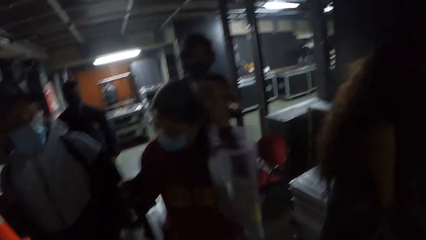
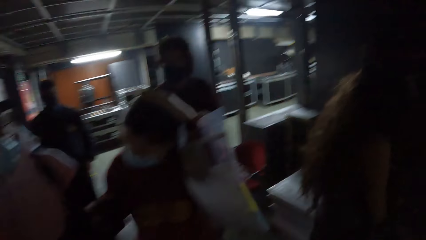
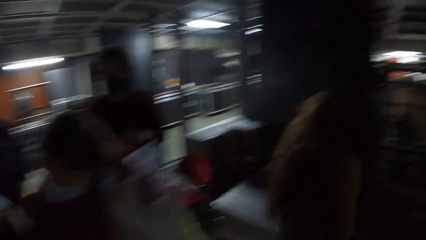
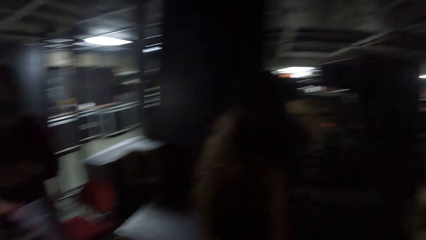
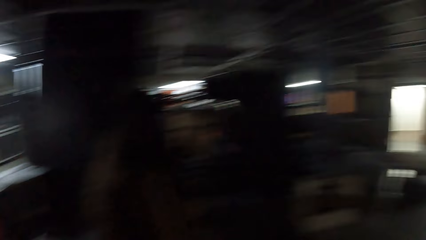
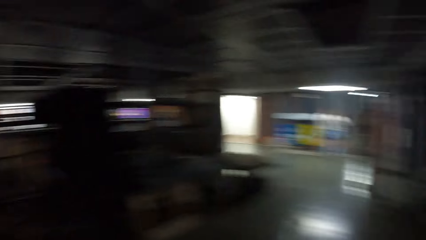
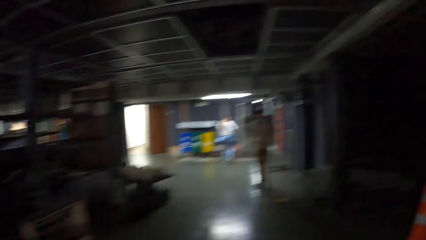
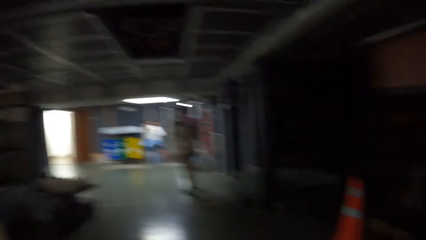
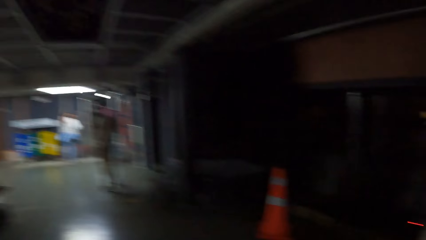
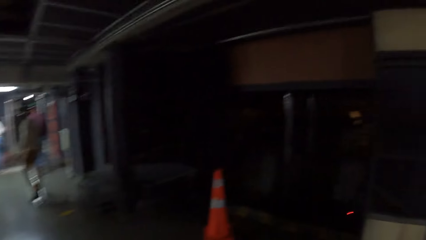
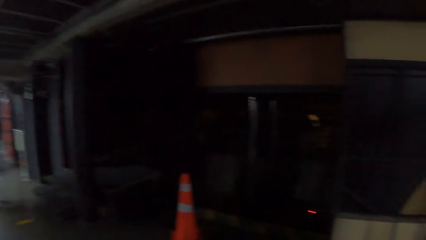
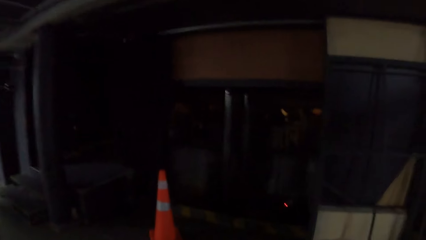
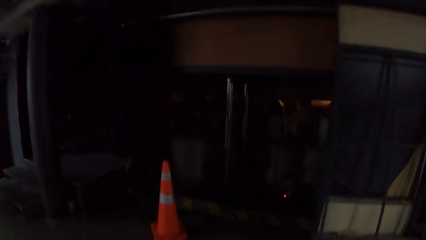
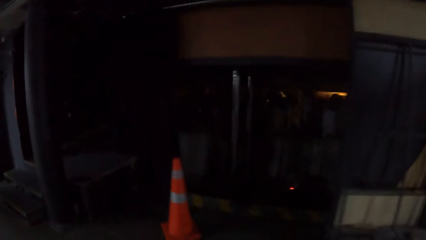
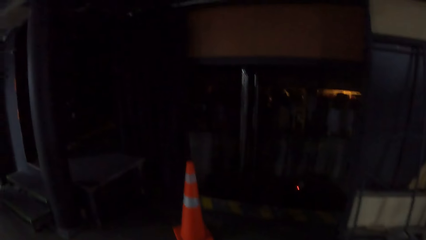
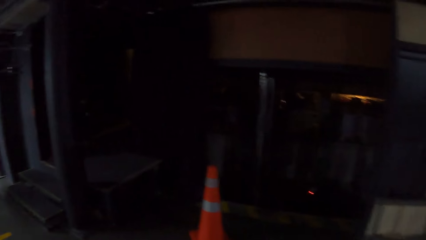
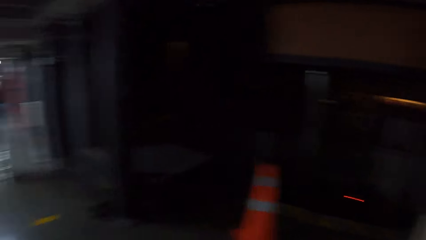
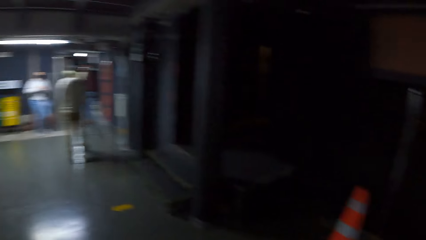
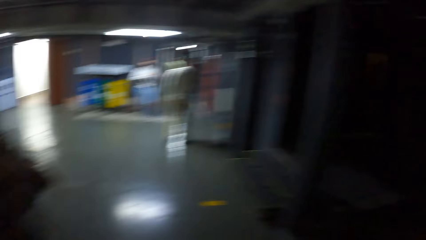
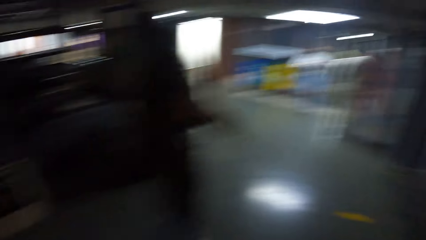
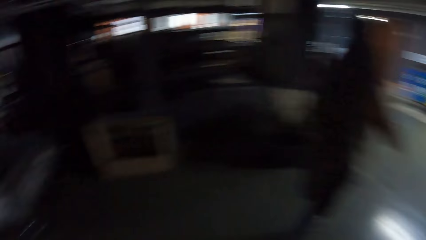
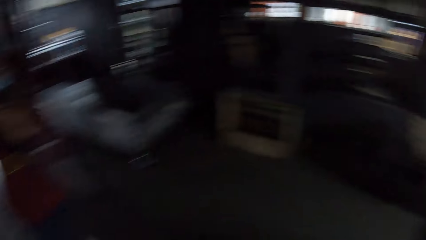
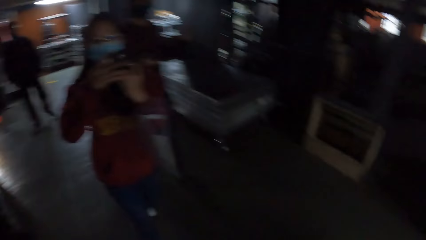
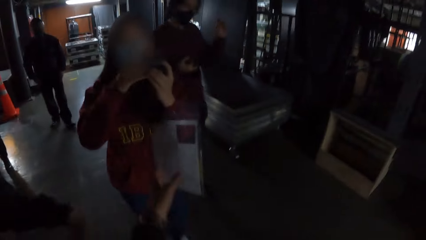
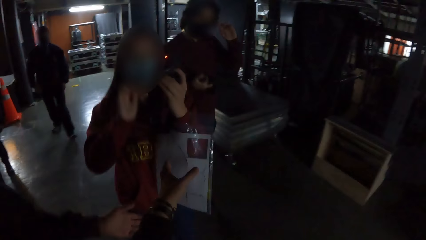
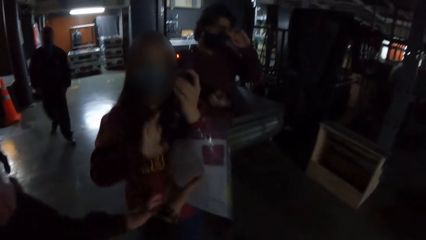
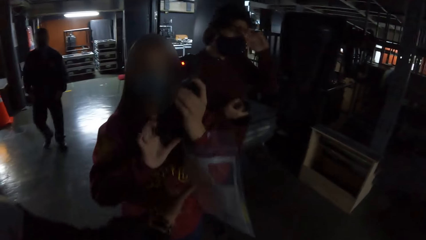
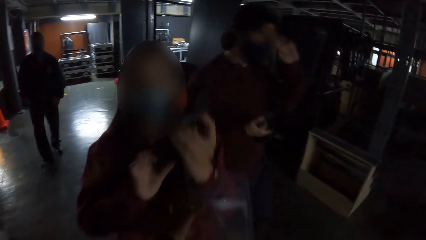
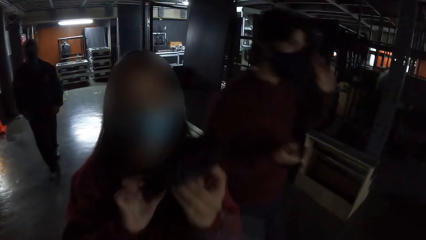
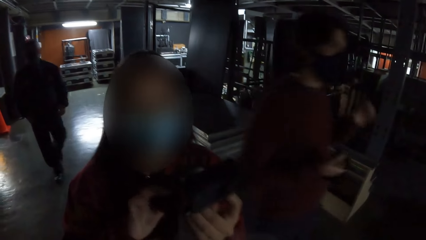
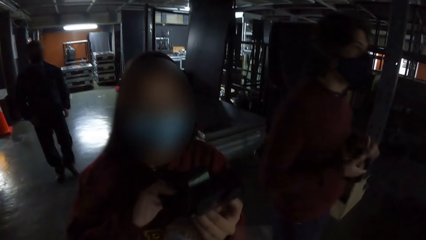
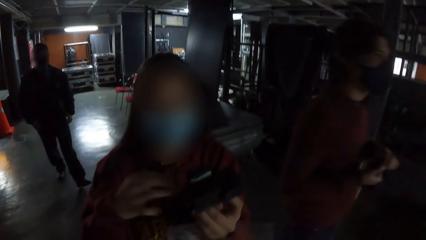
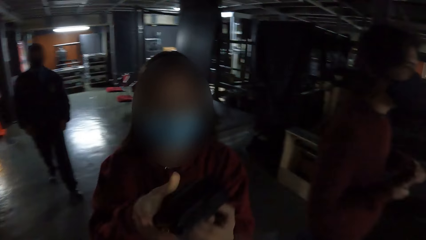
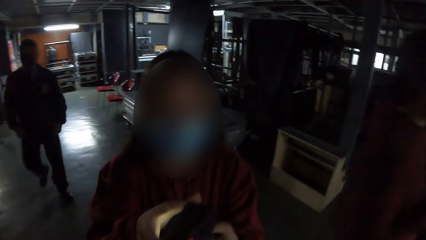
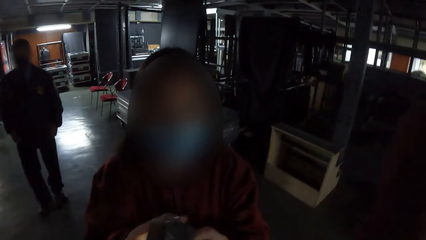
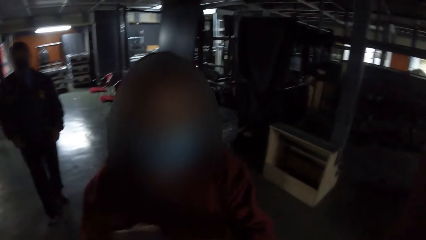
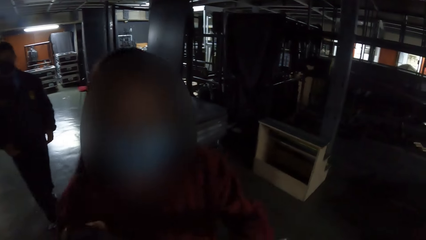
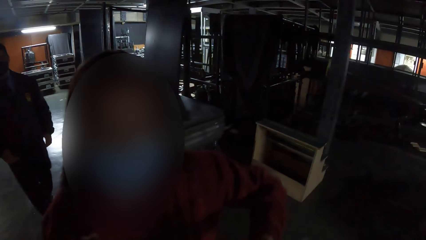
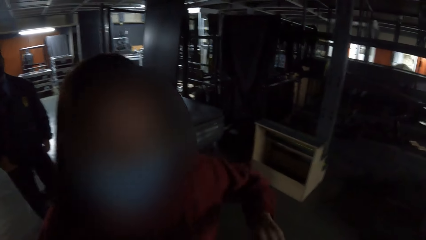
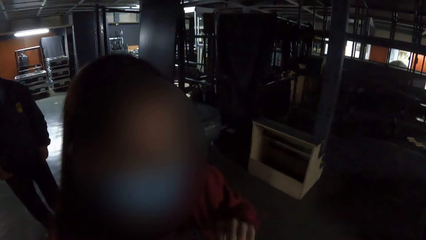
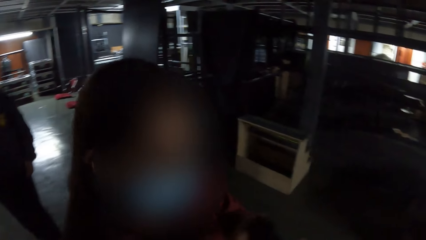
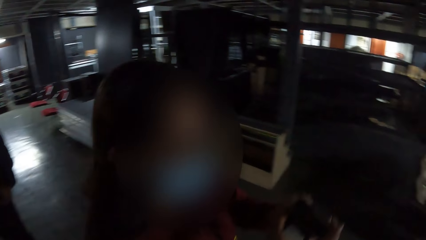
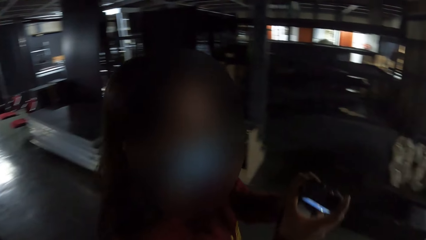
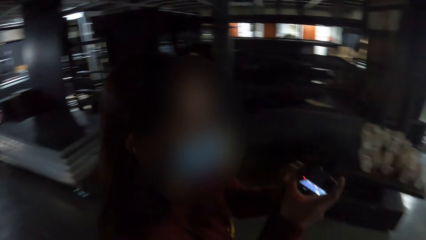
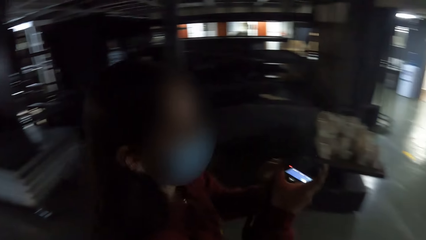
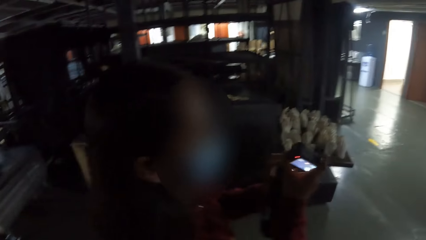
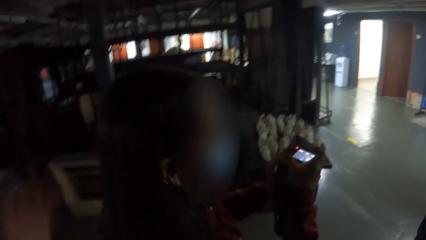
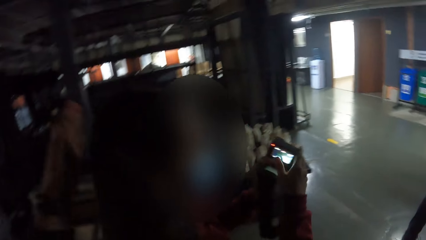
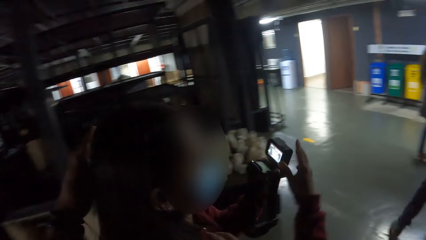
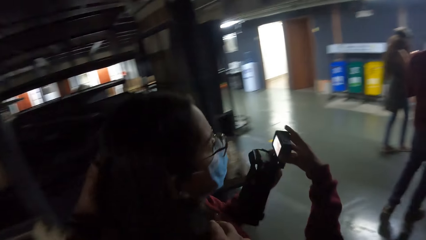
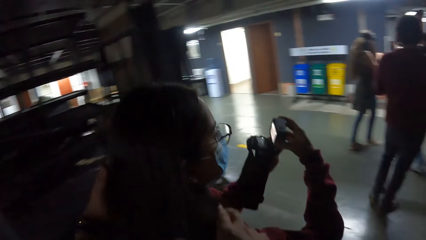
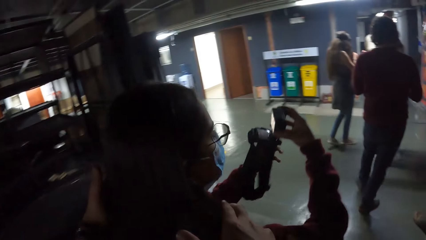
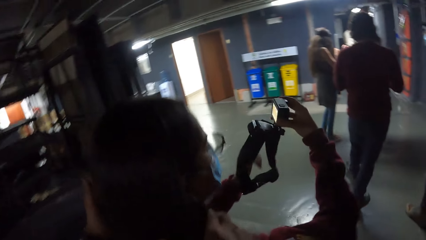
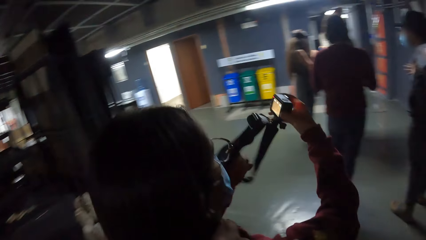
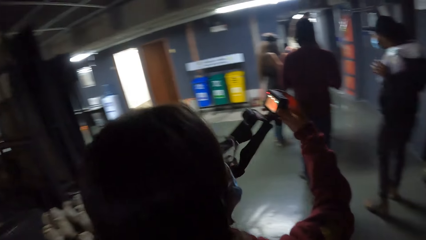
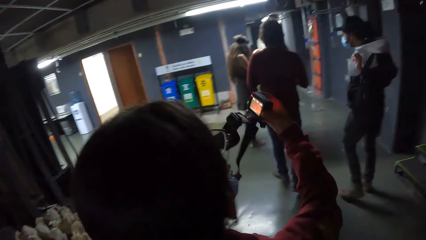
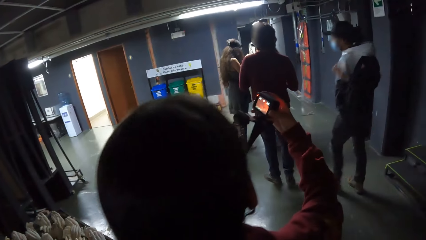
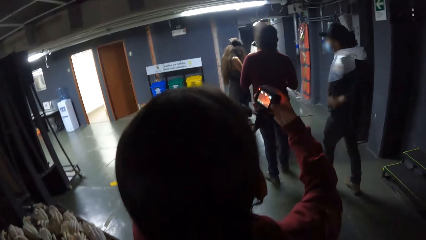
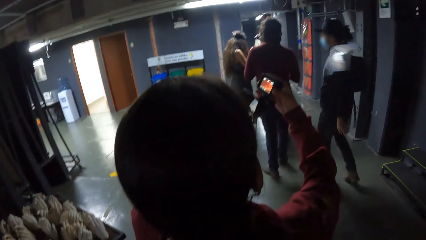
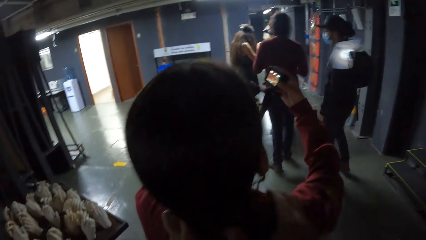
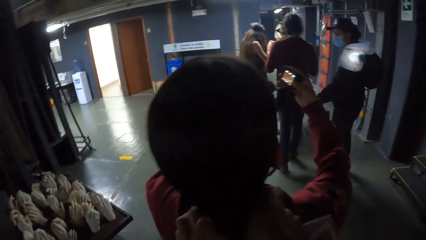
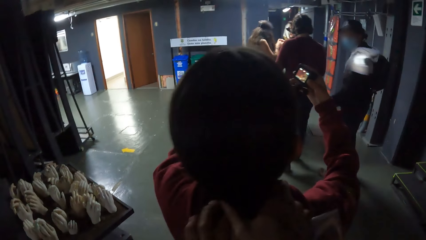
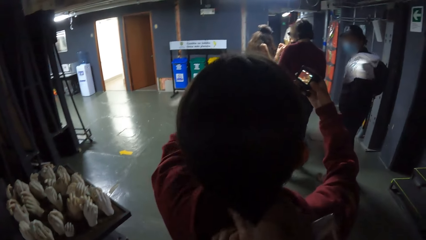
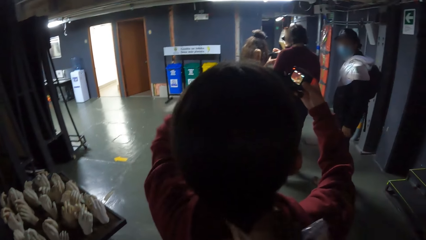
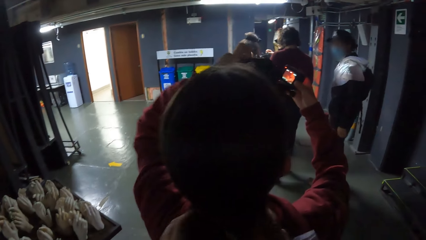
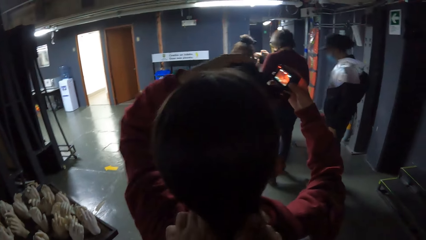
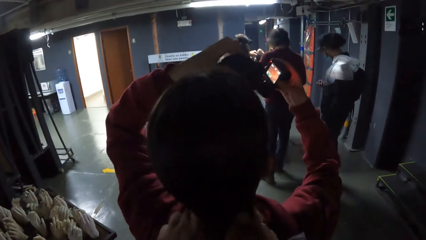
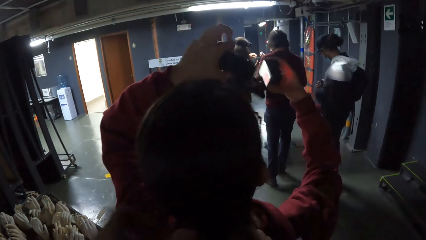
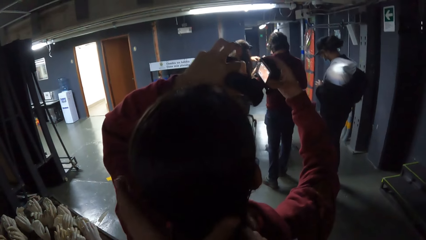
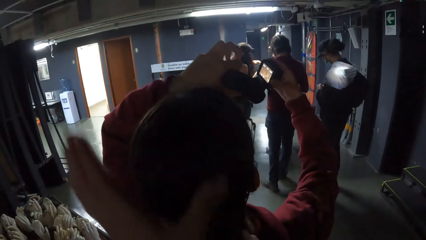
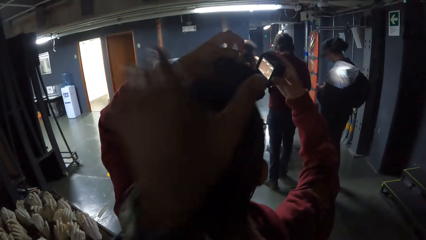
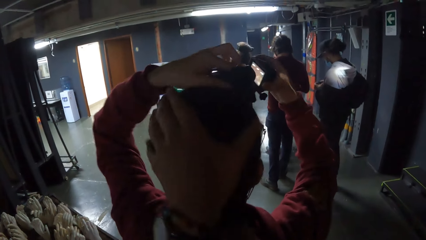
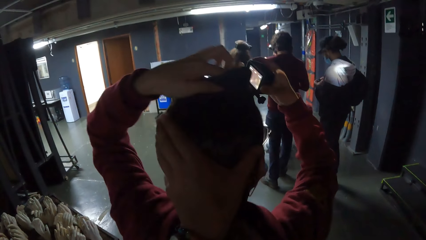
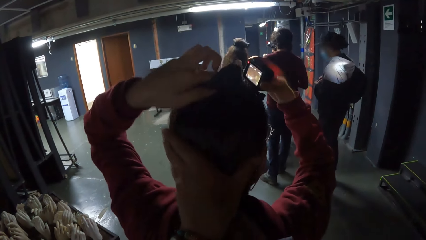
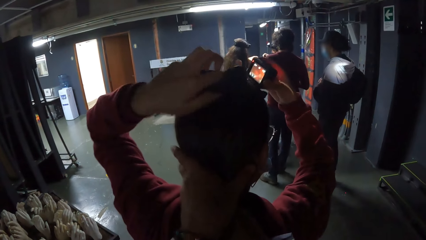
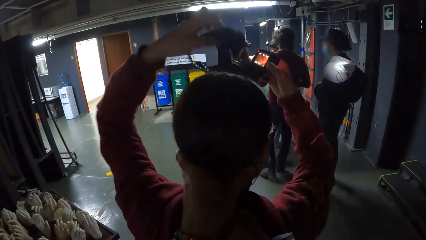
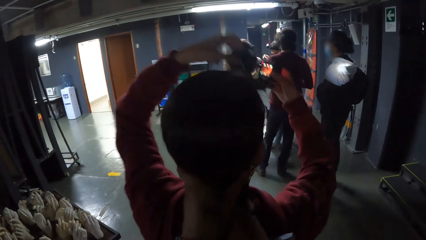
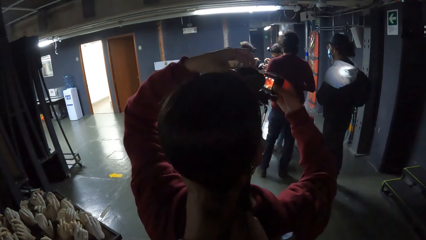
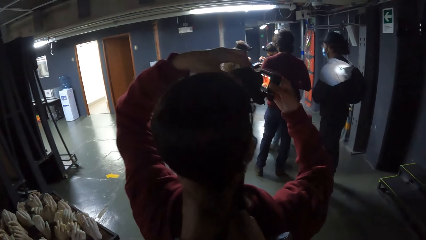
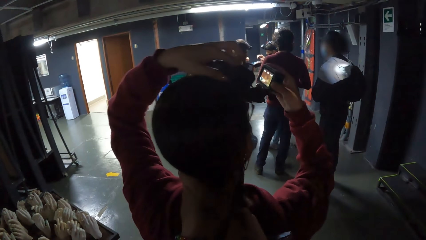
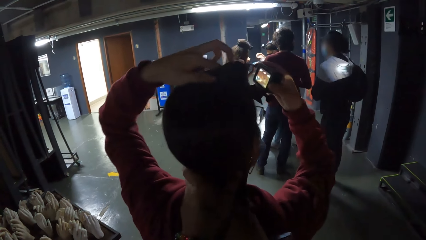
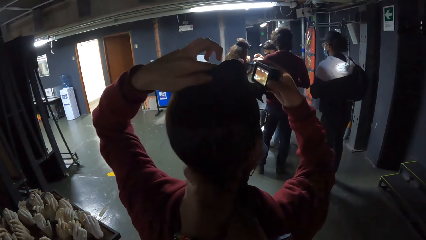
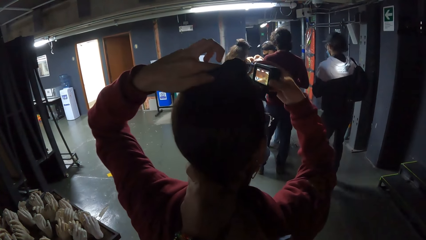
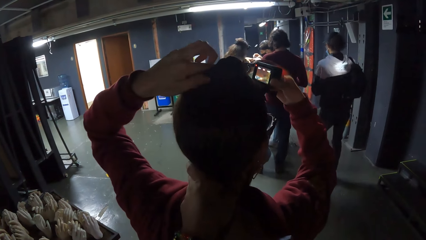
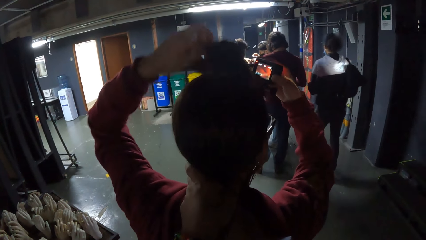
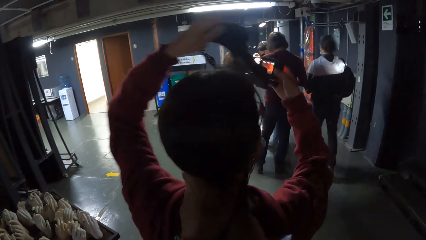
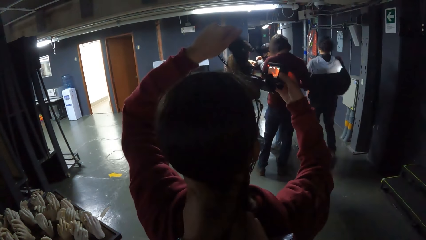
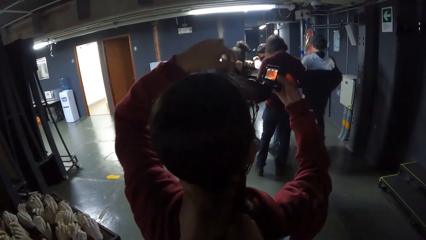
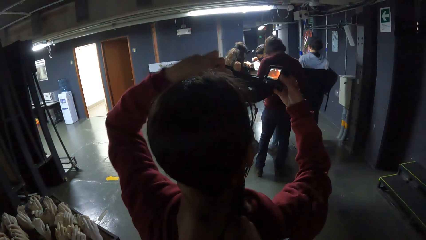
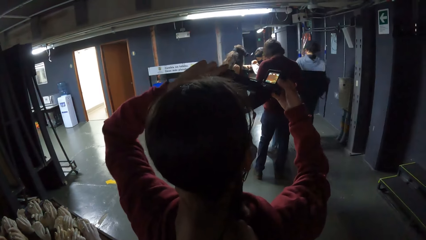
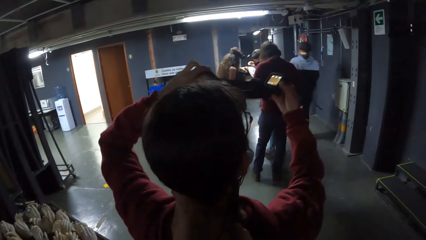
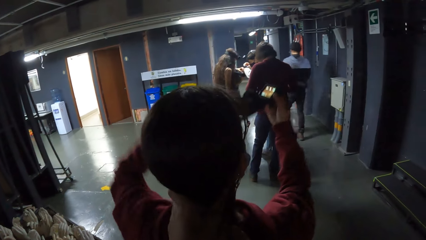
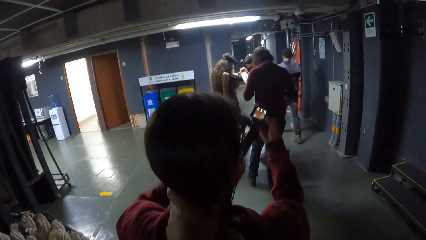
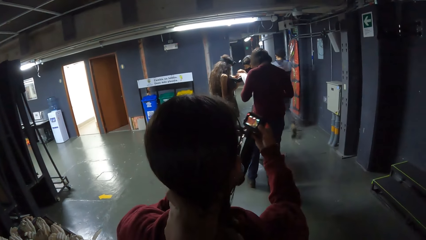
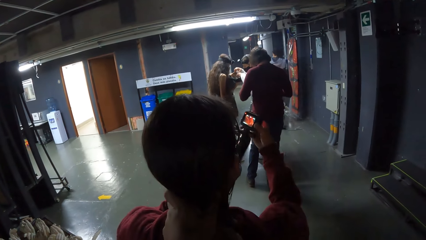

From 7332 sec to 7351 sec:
The camera wearer stretches the hand. She collects a nylon bag from the woman with her left hand. The woman passes a camera on her left hand to her right hand, operates the camera on her right hand with her left hand, and passes the camera on her right hand to her left hand. The camera wearer touches the woman's hair with her left hand. The woman passes the camera on her left hand to her right hand and holds the rope of the camera in her right hand with her left hand. The camera wearer brushes the woman's hair with her left hand. The woman wears the camera in her hands on her head and removes the camera from her head with both hands. The camera wearer holds the woman's hair.
